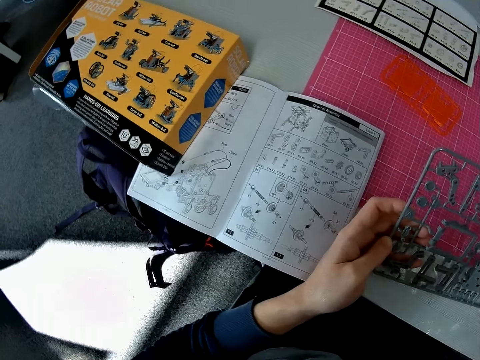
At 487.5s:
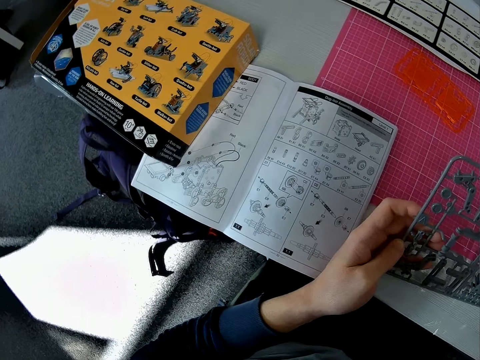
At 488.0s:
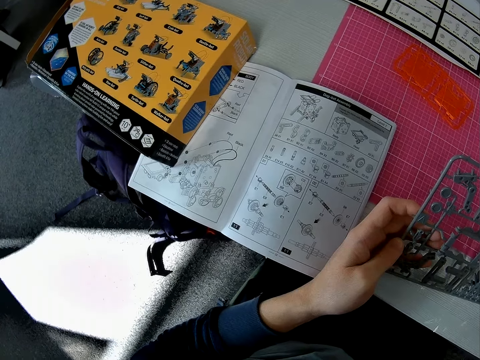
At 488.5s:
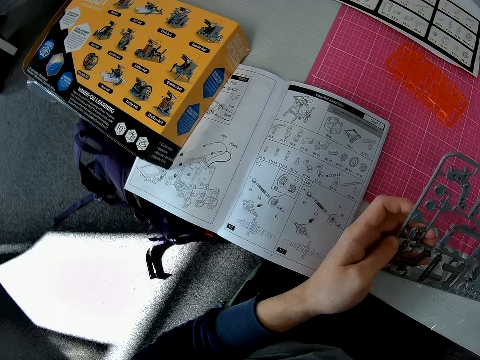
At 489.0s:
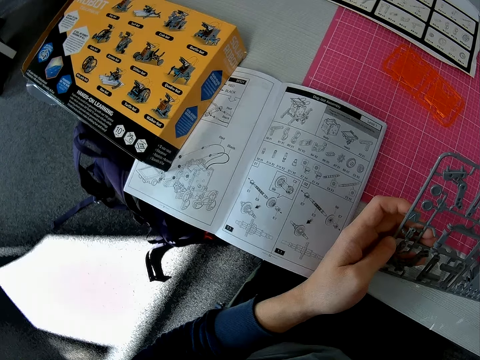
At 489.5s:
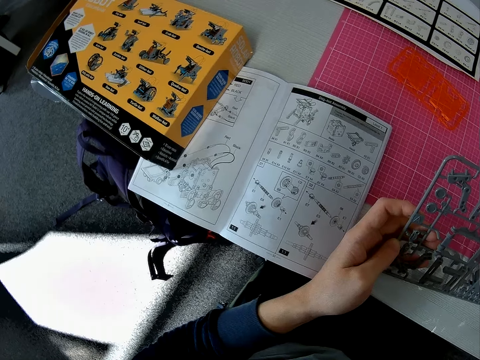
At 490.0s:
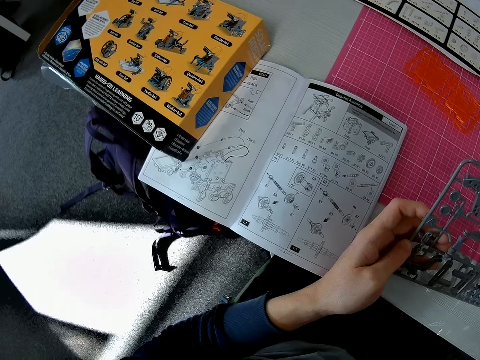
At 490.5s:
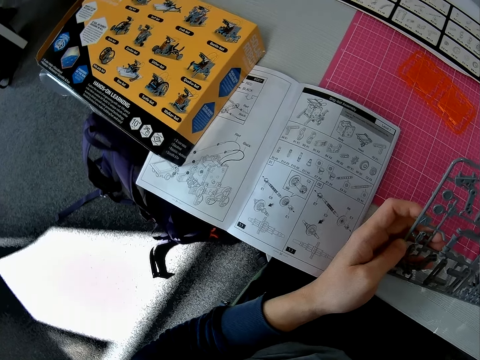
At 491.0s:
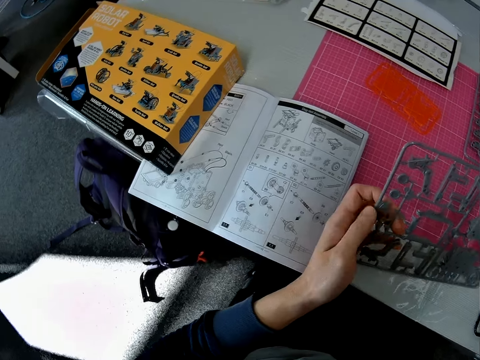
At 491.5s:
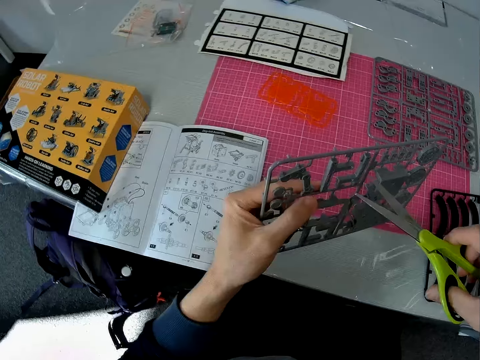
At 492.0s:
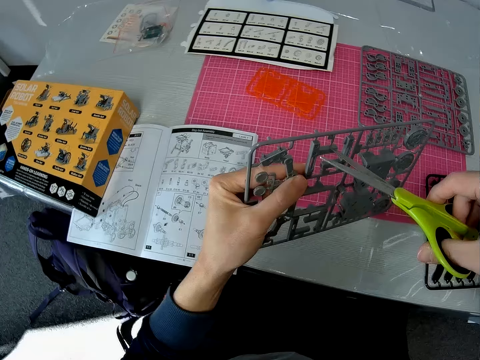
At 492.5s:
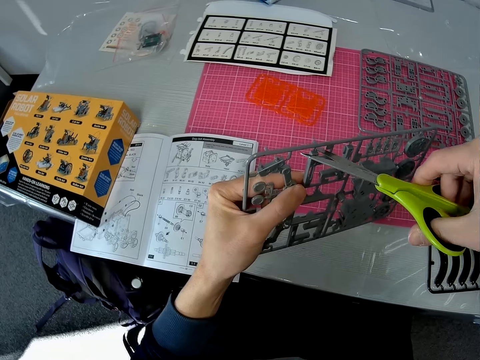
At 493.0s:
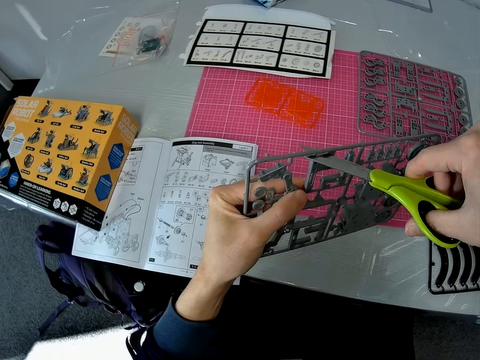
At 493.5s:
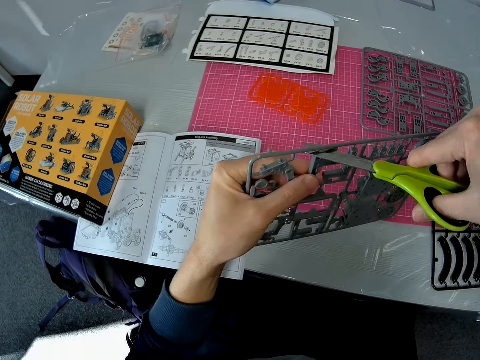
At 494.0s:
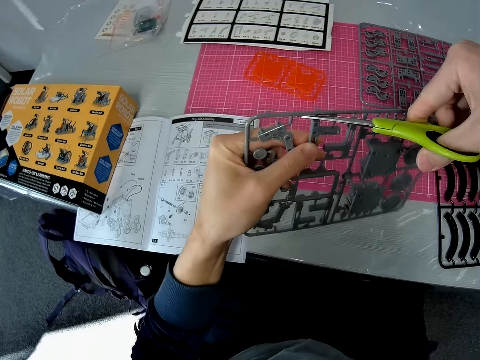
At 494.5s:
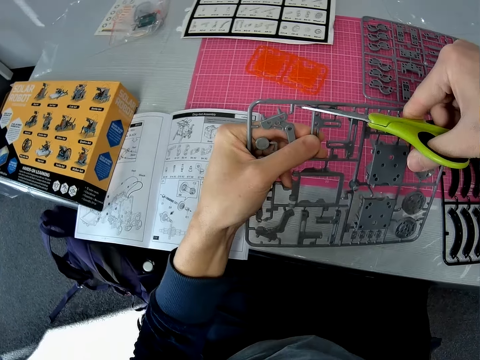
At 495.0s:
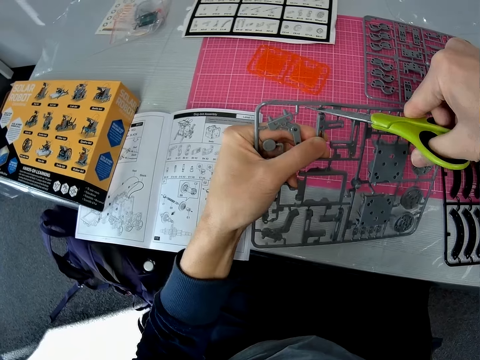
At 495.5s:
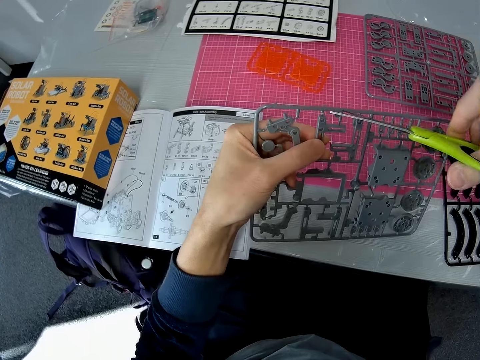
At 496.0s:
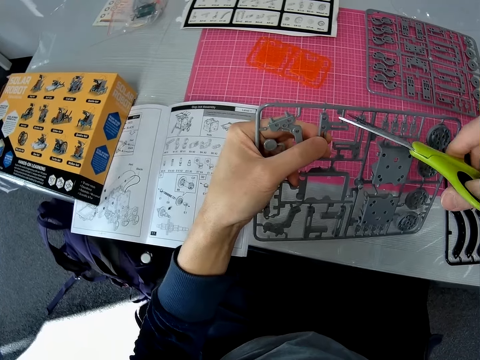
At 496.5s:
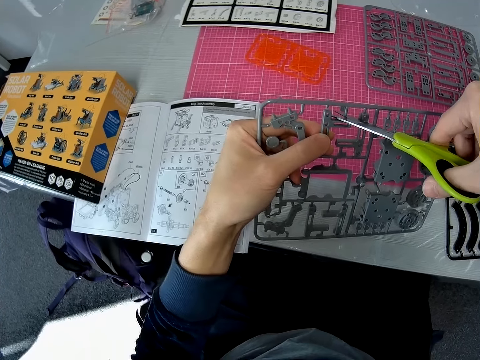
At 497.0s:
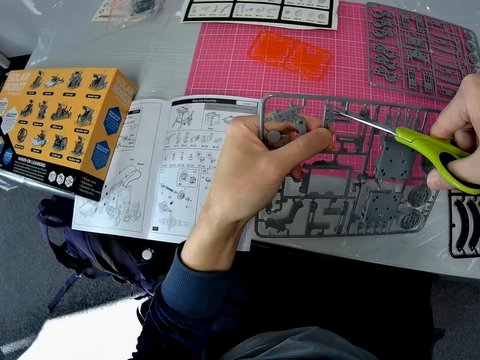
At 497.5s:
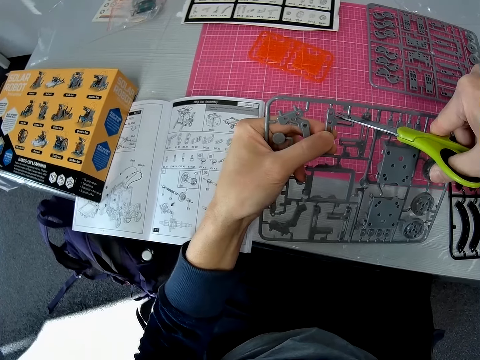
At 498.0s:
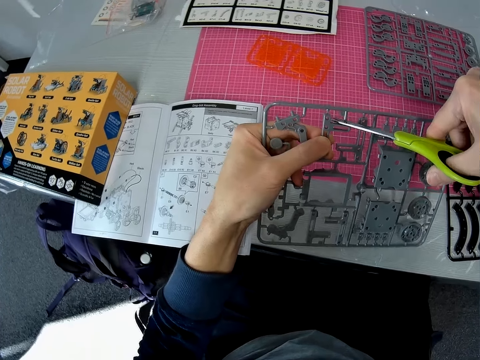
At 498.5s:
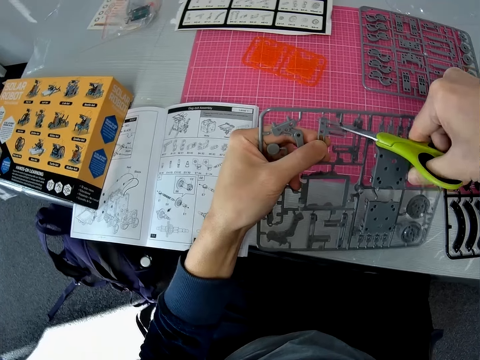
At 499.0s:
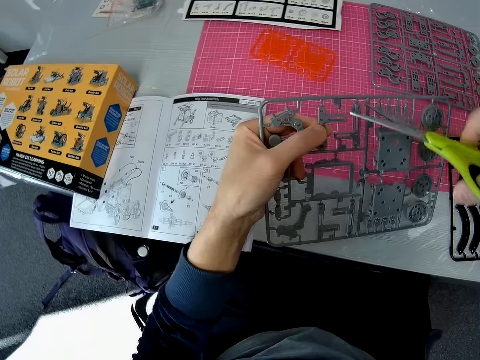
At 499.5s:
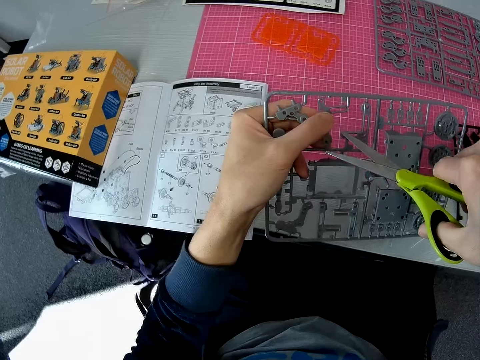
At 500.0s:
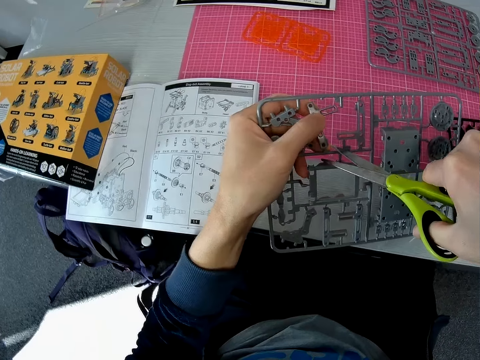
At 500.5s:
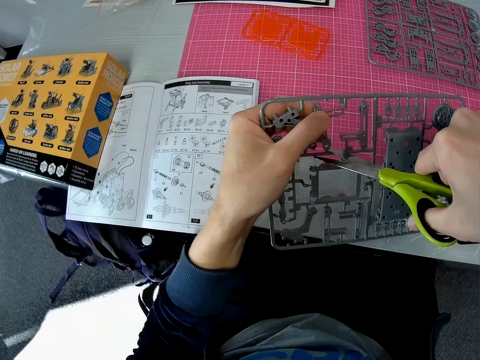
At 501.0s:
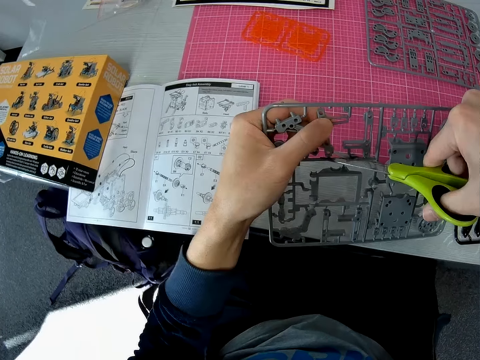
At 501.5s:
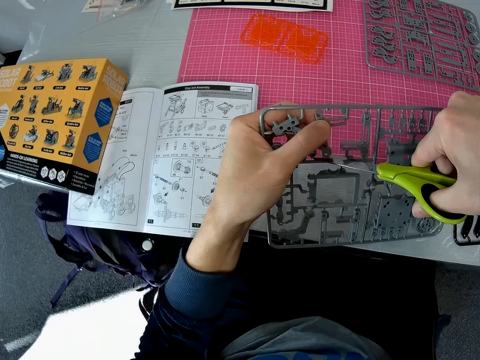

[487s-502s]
The camera wearer cuts a piece of the ash plastic using the scissors.

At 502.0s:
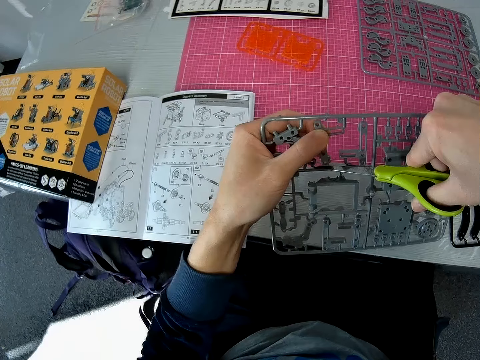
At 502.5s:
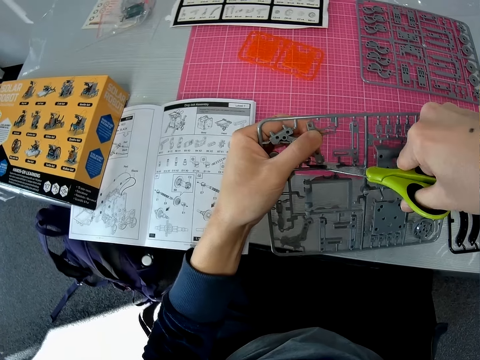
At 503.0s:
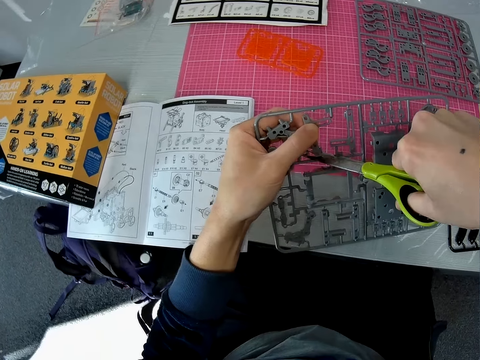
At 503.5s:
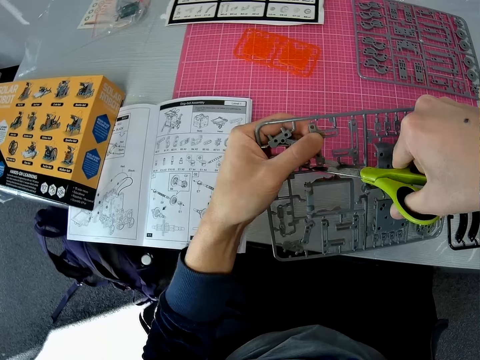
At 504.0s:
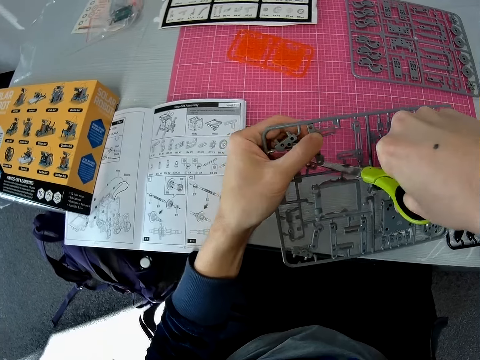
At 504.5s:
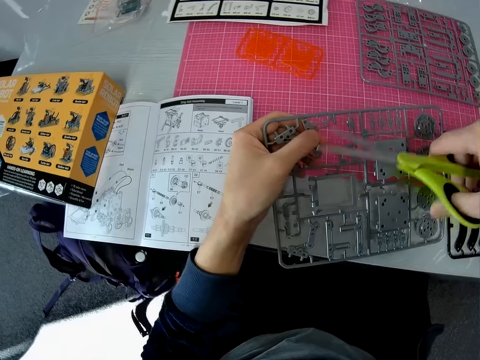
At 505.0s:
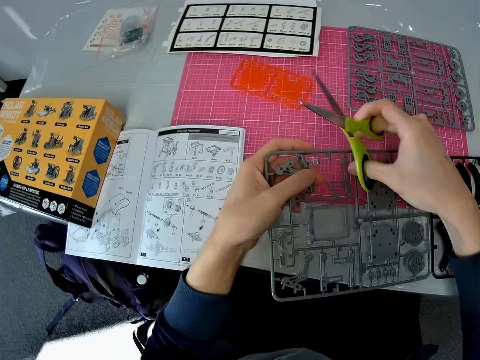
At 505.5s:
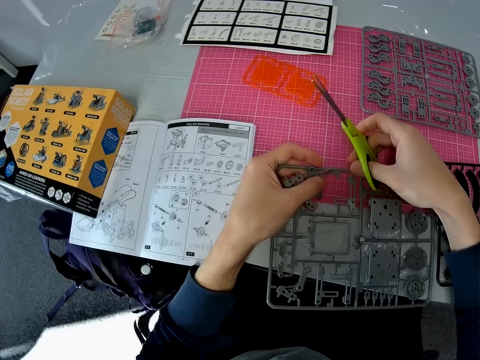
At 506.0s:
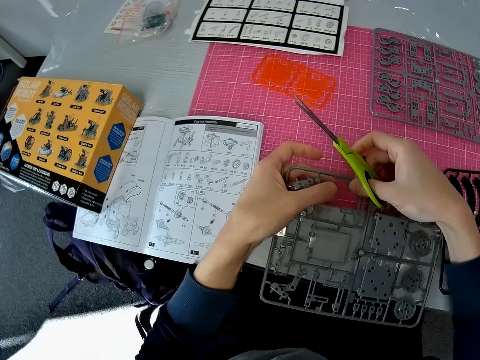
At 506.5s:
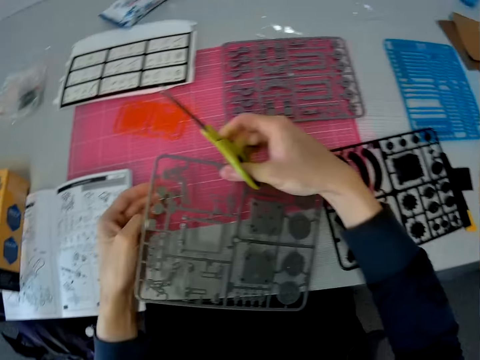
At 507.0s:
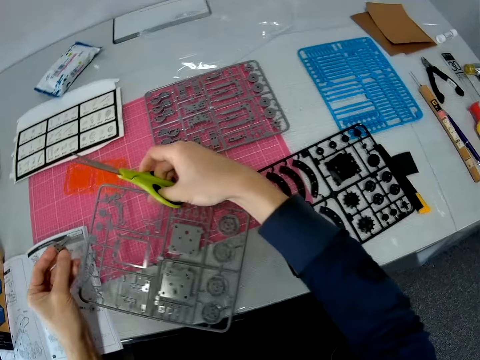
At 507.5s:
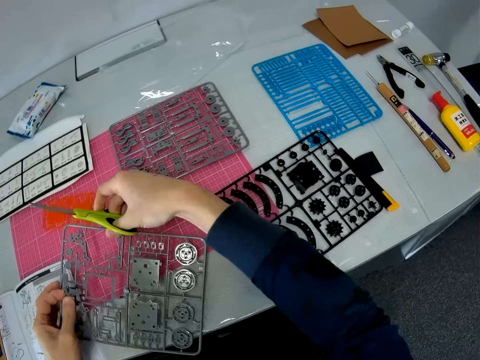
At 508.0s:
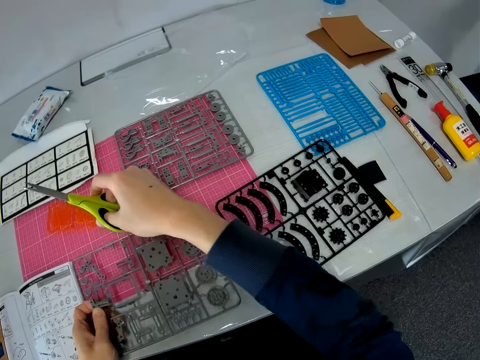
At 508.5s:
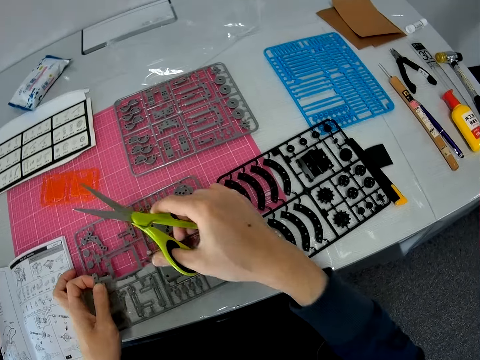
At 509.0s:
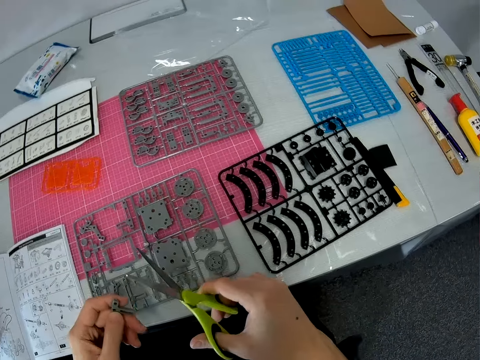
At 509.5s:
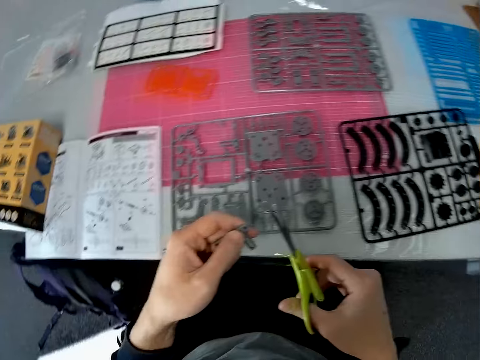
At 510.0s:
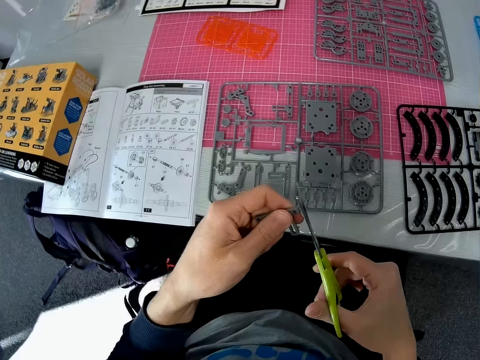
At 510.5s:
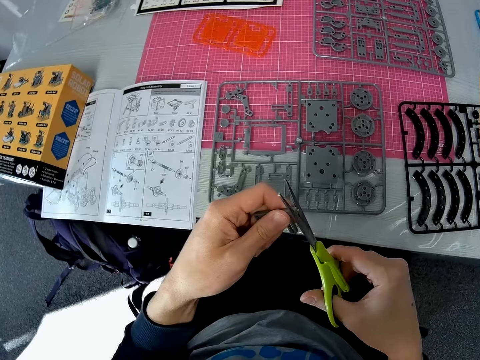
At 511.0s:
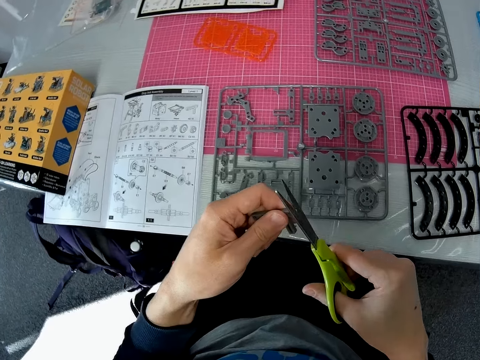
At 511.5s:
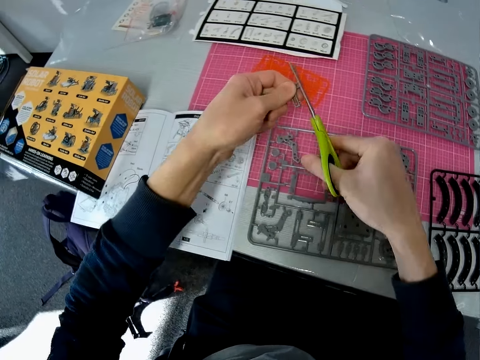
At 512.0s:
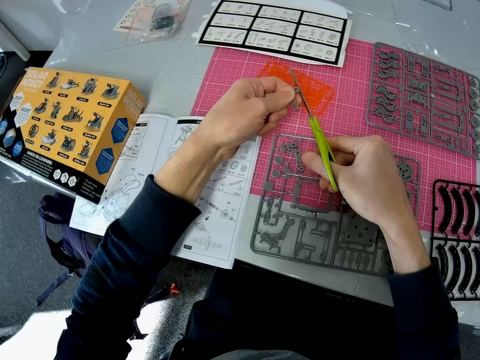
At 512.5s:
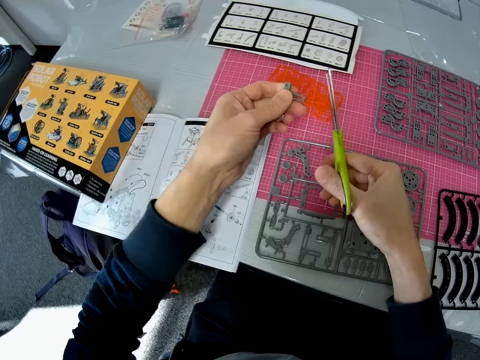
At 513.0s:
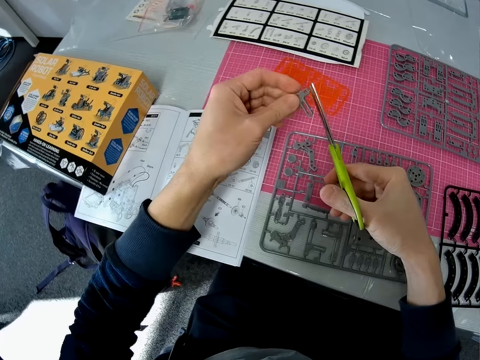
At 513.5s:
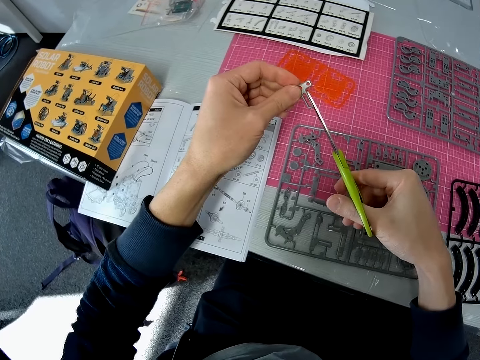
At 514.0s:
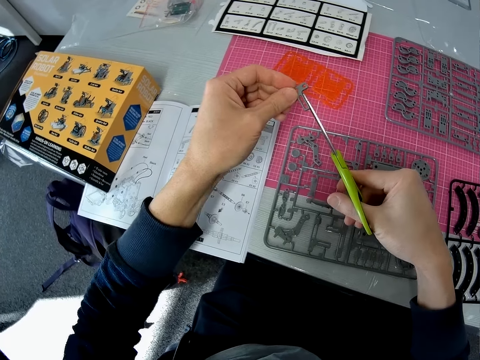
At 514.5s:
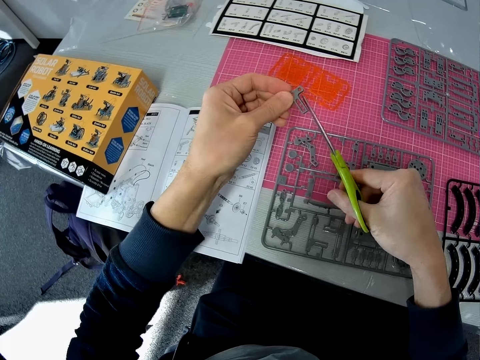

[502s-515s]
The camera wearer cuts a solar robot model part with a hand. They put down the solar robot model part on a cutting mat and look around a table. They cut the solar robot model part with scissors.
